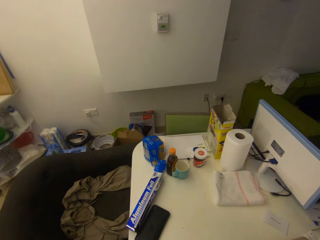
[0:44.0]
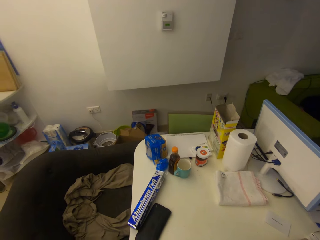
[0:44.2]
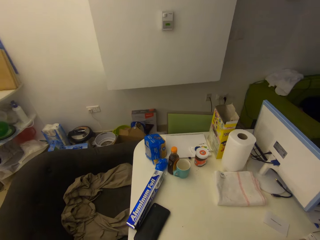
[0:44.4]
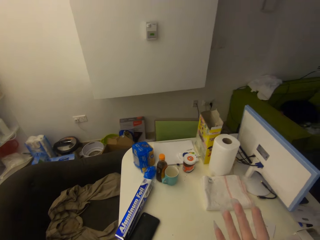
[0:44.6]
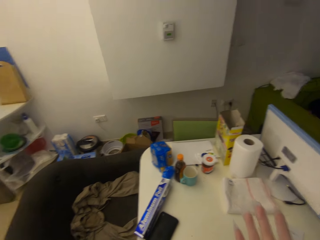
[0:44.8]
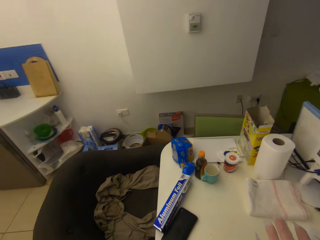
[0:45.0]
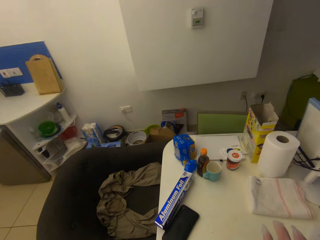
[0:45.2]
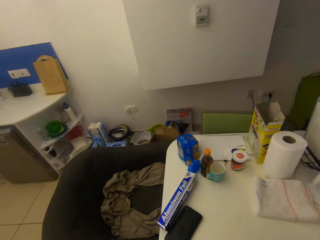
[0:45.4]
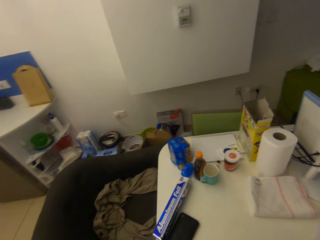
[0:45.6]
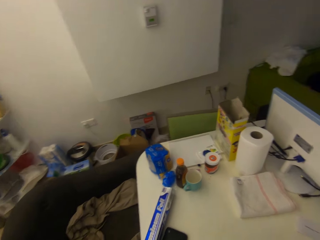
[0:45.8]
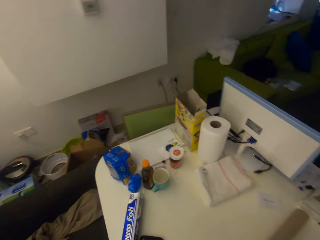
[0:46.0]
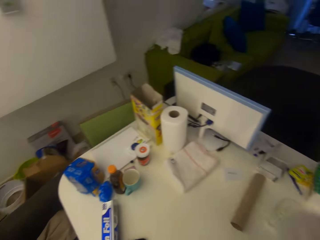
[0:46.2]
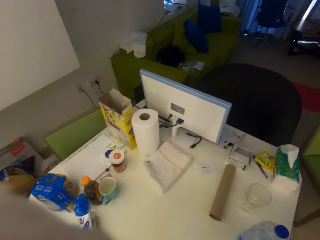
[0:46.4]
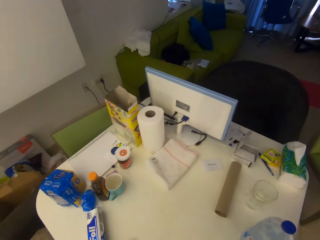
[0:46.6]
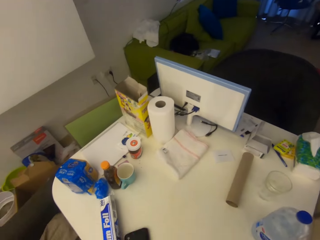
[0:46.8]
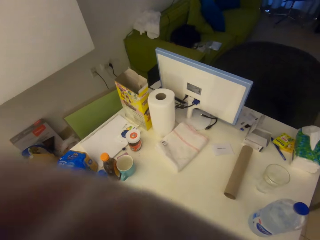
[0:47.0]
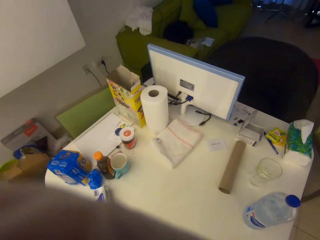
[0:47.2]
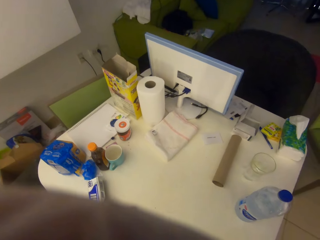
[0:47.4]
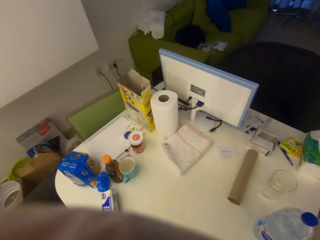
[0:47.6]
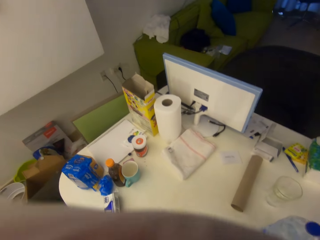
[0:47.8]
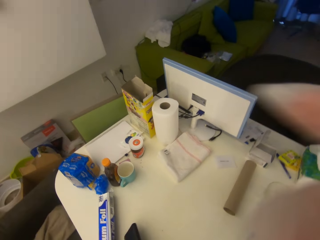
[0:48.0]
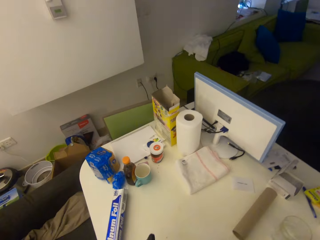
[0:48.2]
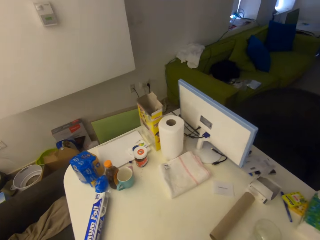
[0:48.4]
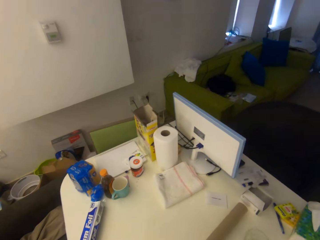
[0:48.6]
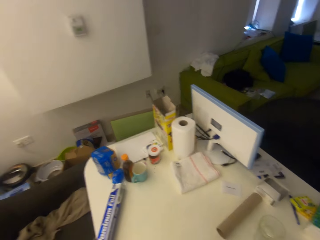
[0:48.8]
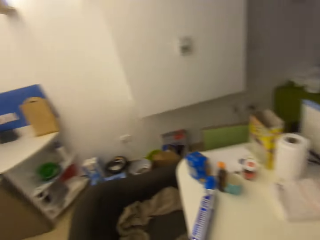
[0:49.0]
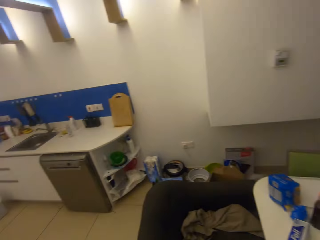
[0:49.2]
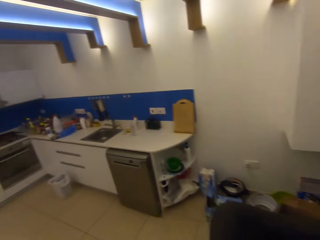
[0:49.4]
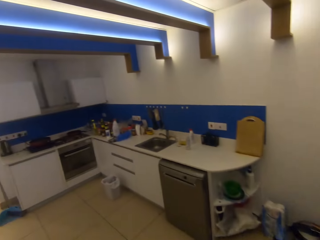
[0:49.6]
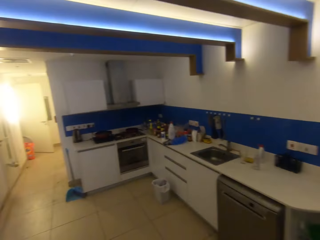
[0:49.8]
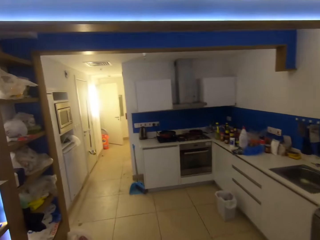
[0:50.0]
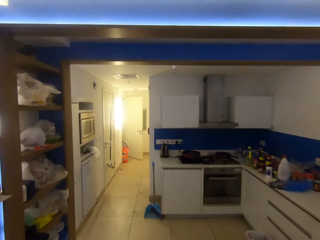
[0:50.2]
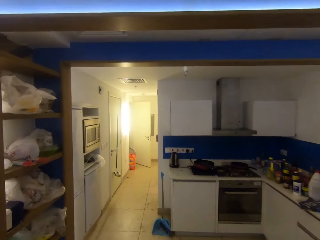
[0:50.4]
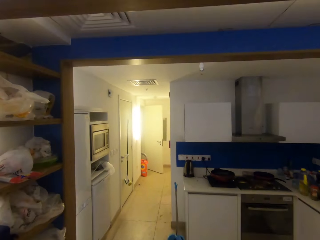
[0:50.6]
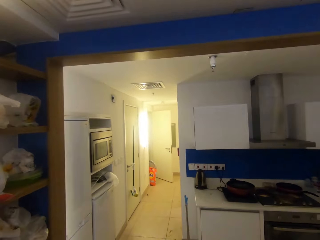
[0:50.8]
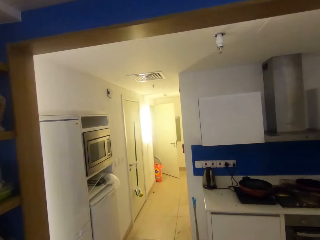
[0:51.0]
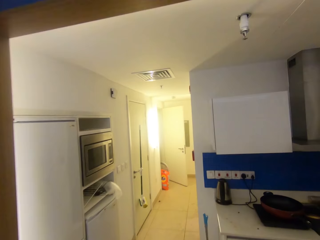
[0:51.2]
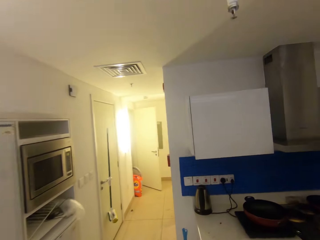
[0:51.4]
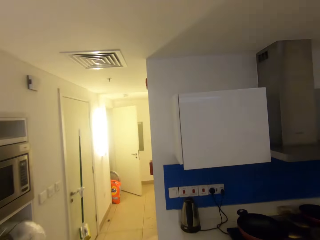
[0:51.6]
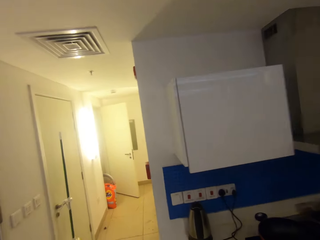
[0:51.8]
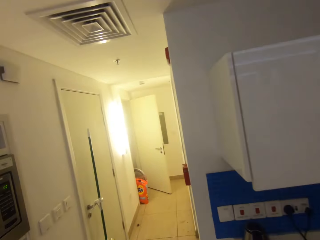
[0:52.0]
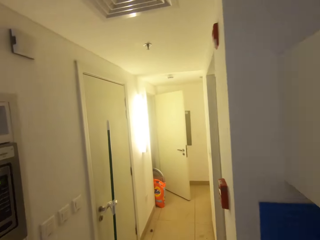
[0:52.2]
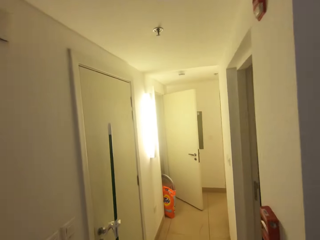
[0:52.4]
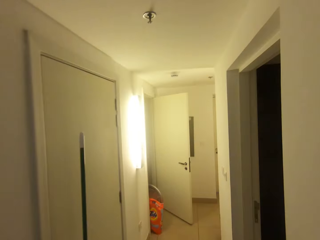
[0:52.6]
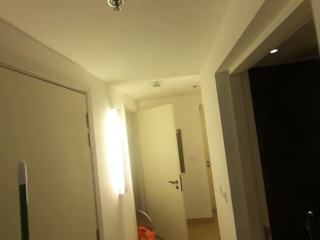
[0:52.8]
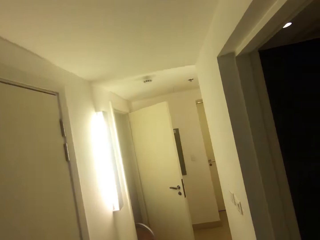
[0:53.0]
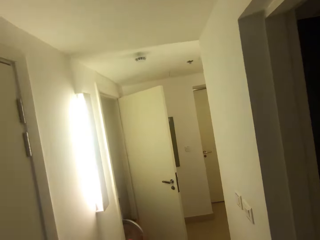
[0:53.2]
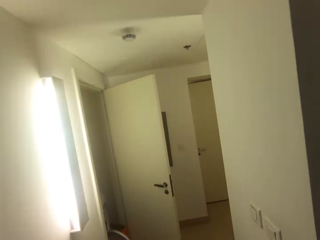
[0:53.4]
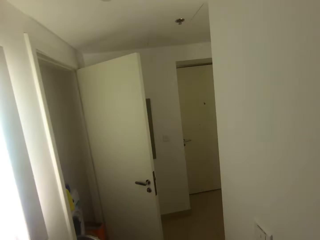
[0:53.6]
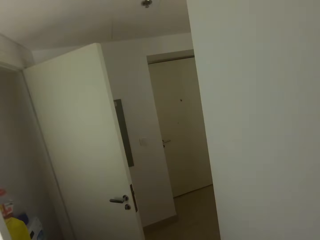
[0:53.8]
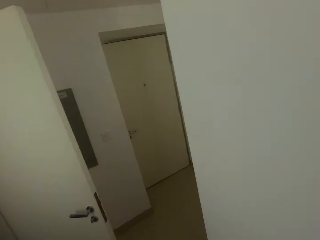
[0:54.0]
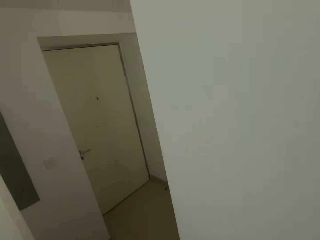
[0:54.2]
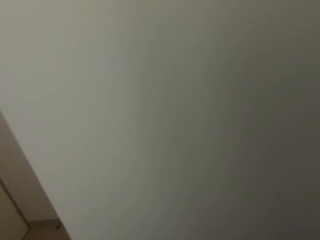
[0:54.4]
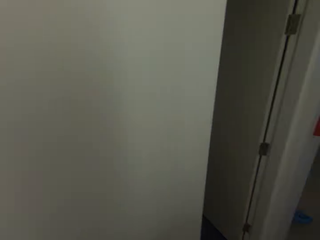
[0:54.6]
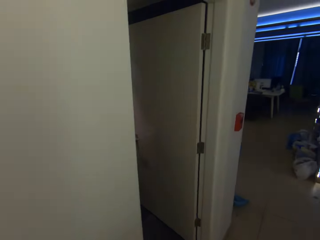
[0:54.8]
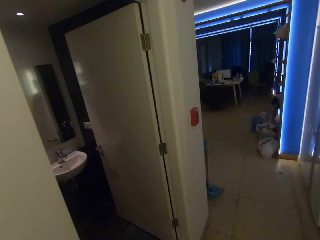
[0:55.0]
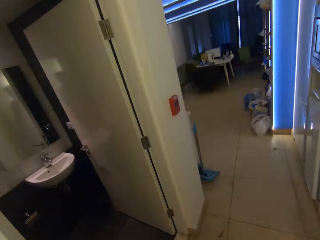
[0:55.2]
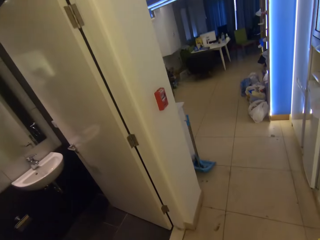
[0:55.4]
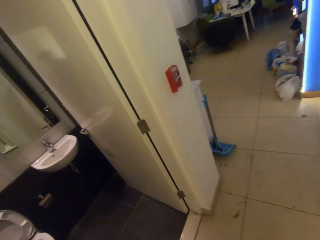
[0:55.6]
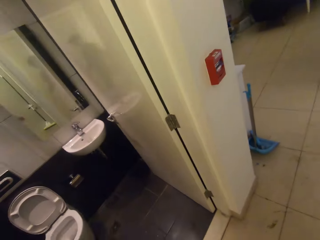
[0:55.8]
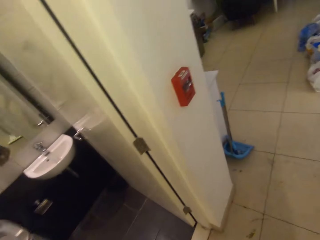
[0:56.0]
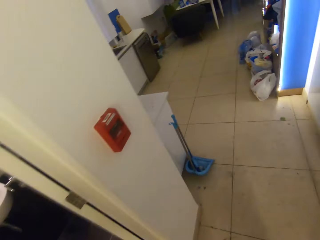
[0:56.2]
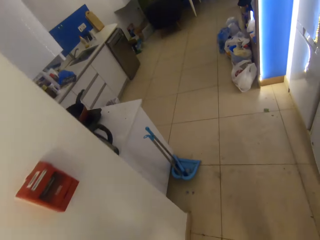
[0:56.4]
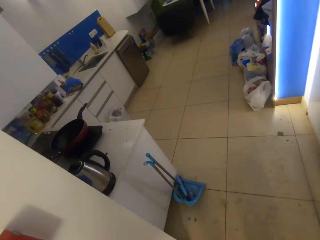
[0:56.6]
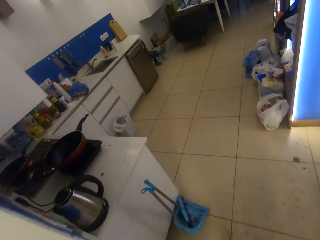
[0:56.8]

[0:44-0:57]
The camera wearer walks around.

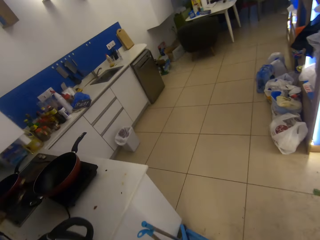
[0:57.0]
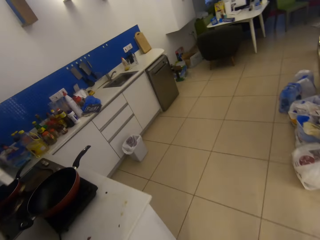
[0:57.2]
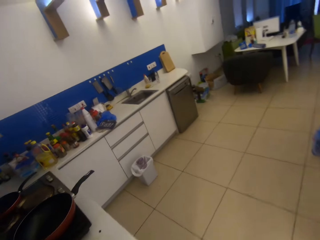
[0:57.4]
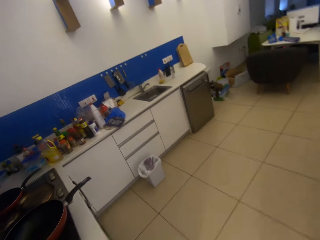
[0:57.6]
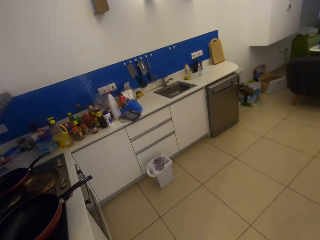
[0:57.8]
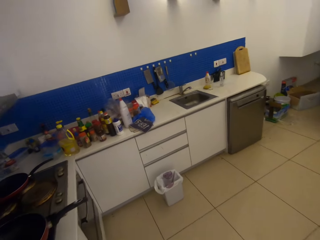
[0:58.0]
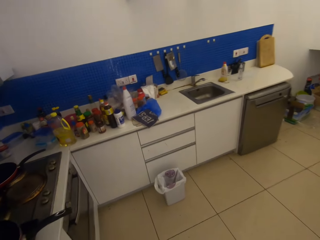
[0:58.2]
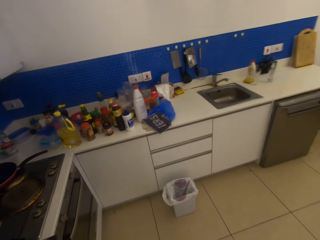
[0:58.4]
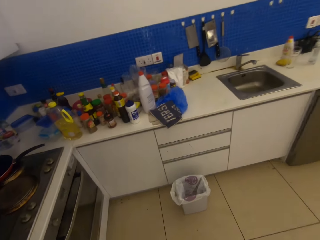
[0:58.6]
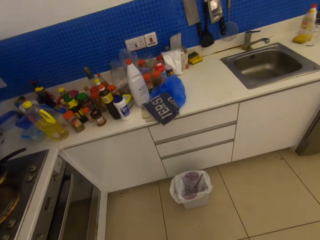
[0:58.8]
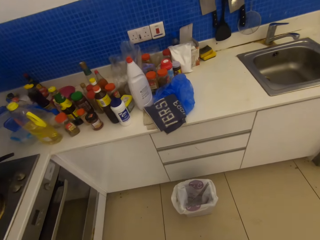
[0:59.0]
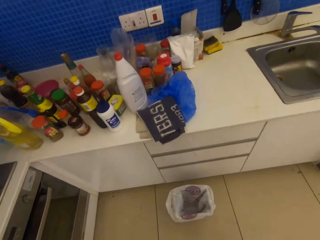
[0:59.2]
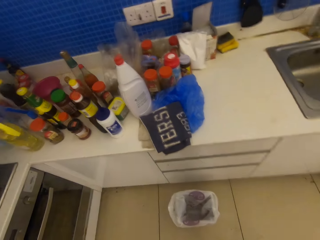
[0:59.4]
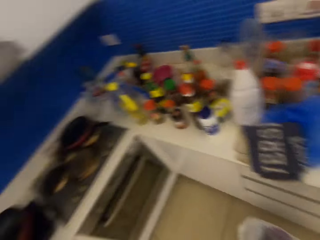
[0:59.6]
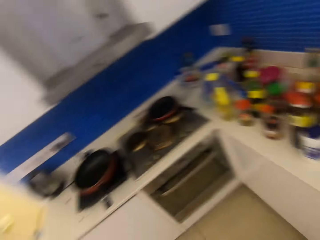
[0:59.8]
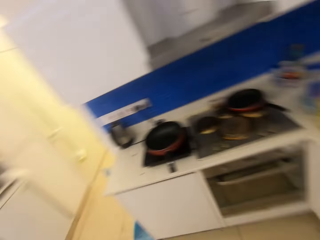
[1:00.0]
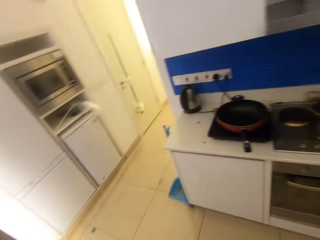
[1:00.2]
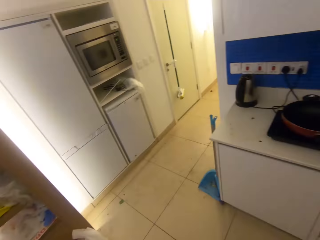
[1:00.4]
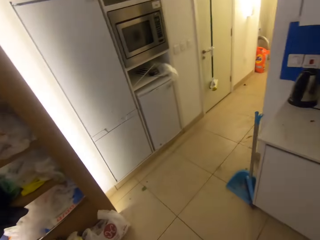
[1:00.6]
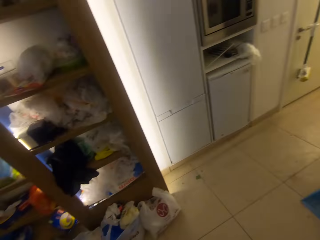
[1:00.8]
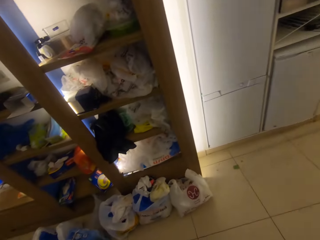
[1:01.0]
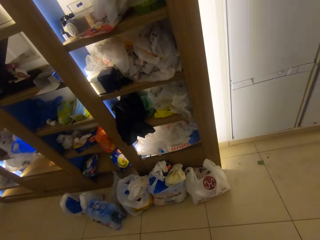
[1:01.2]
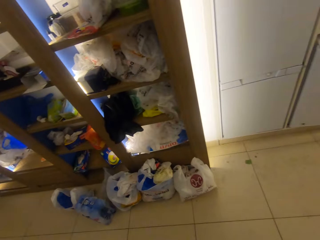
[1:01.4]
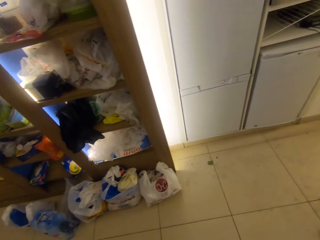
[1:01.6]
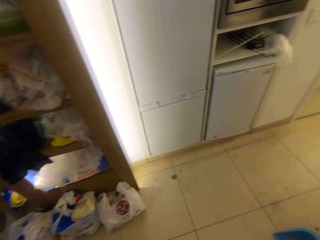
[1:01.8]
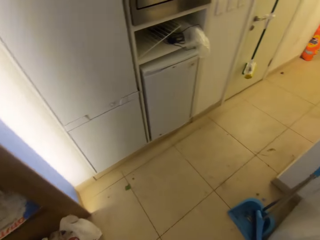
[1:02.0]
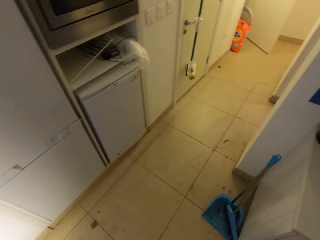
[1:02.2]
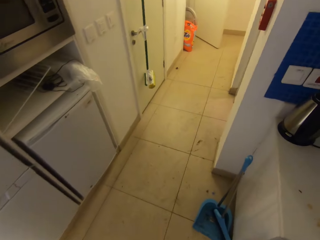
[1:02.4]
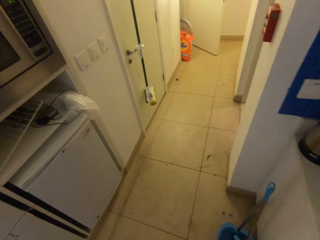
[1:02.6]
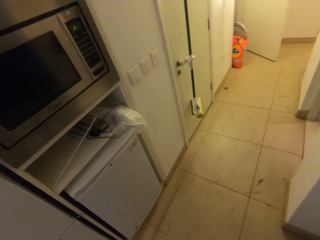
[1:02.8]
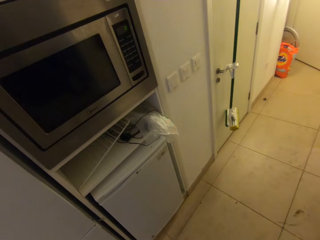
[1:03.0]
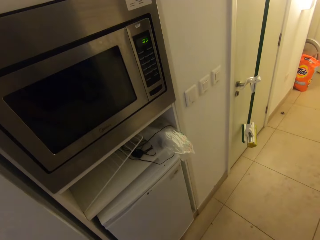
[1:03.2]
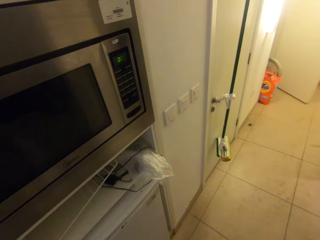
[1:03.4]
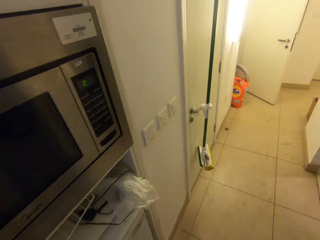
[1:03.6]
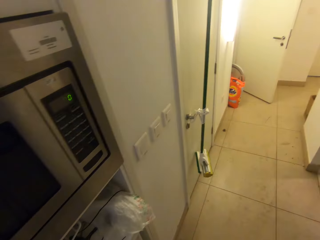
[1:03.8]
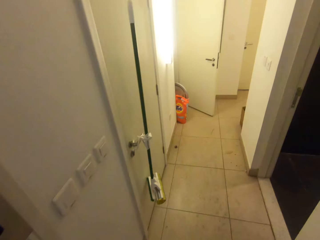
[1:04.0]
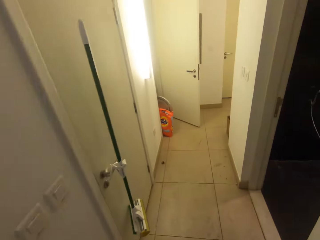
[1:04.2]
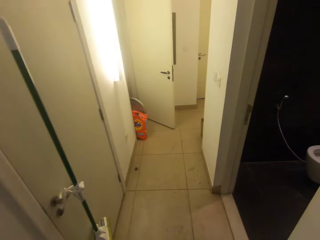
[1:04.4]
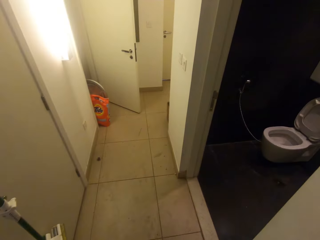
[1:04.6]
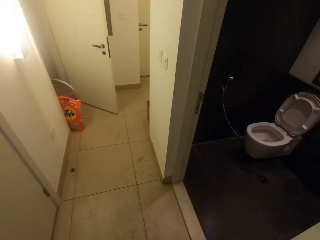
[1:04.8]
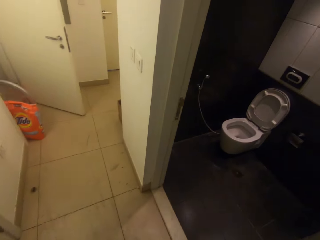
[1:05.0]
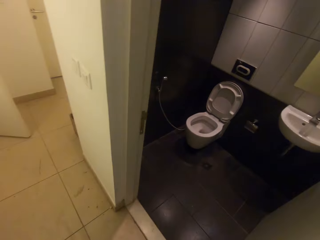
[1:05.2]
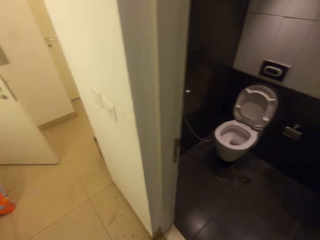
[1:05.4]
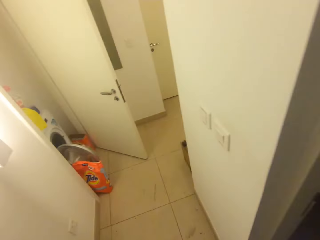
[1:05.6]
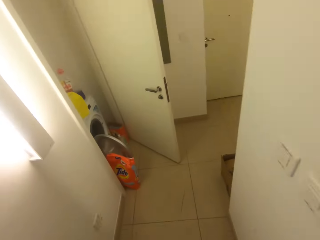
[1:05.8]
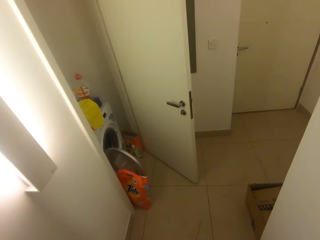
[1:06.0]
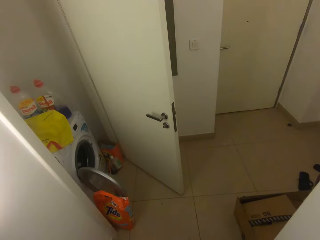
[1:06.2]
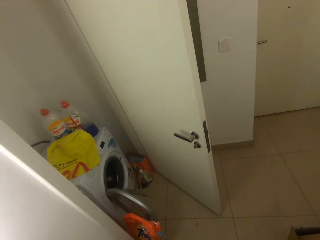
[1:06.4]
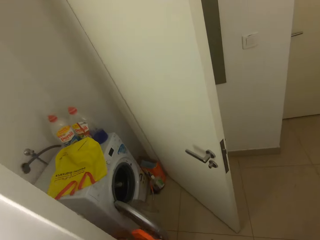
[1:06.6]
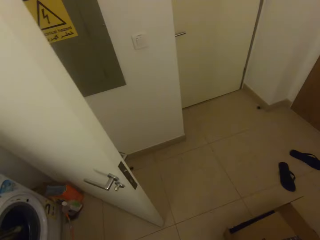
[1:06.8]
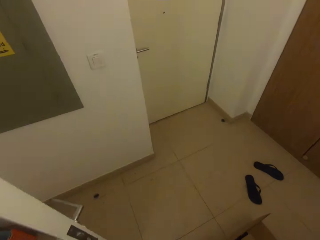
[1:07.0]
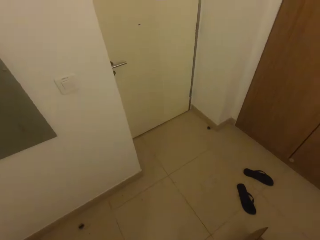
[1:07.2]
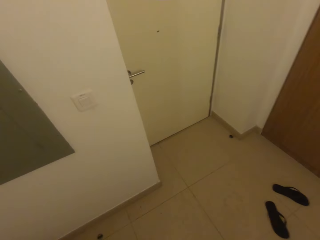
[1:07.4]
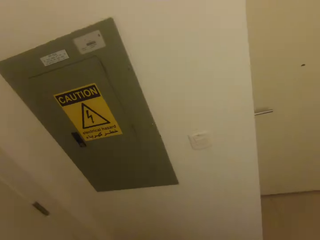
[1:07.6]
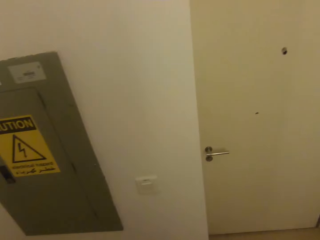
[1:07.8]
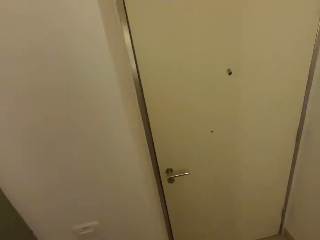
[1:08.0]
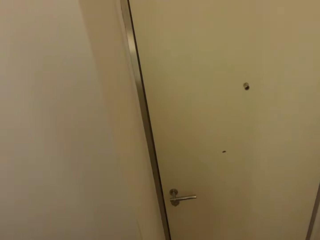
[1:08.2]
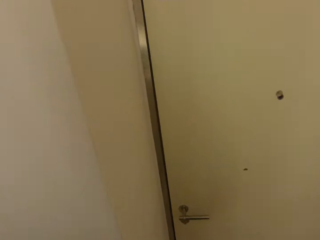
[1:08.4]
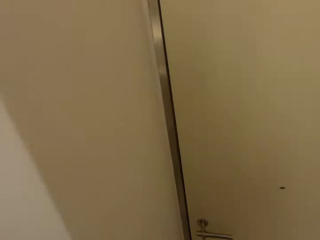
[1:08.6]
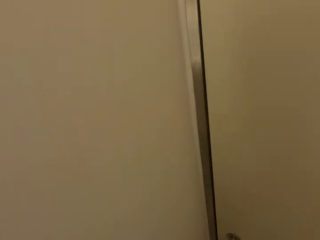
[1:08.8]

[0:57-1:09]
The camera wearer looks around. They walk around the house.
